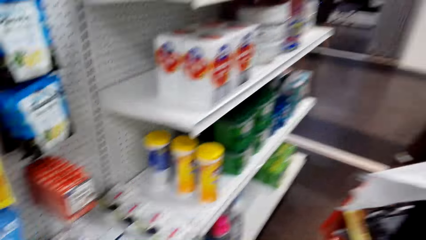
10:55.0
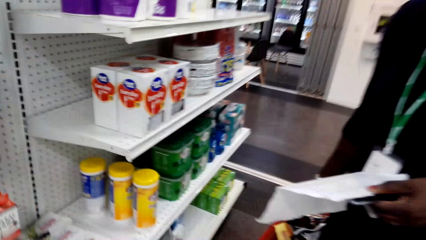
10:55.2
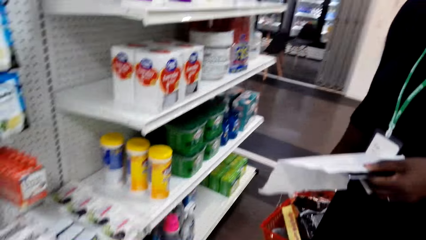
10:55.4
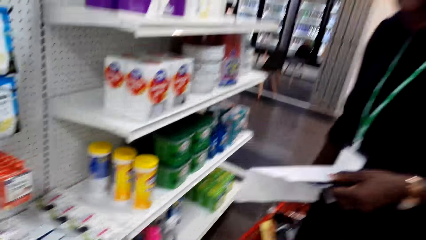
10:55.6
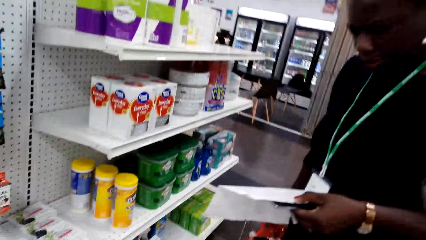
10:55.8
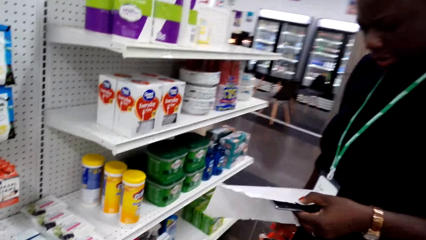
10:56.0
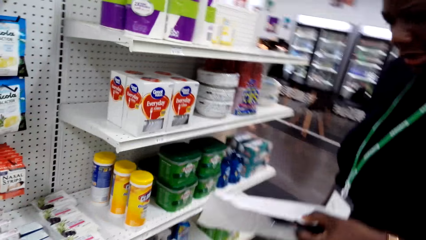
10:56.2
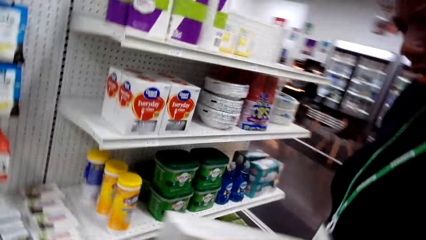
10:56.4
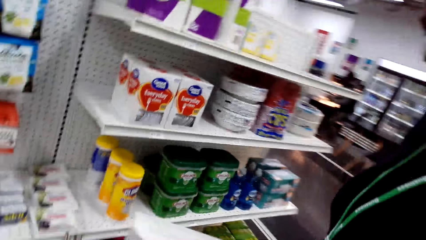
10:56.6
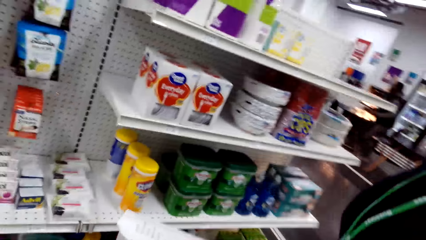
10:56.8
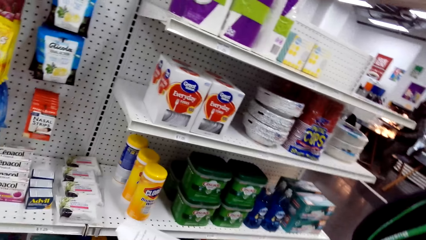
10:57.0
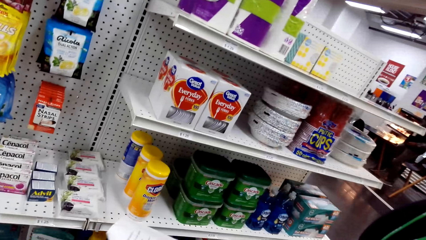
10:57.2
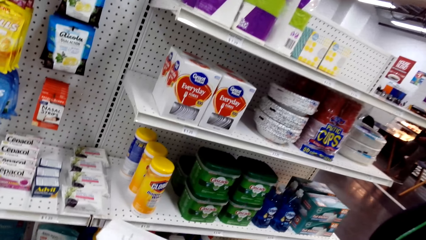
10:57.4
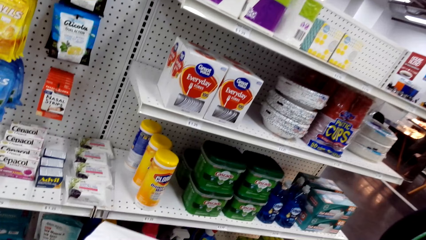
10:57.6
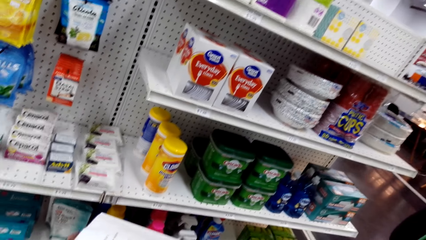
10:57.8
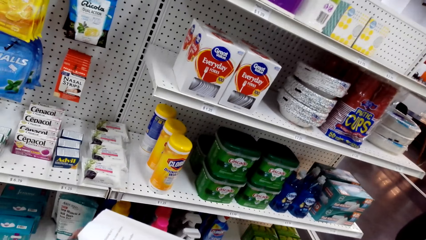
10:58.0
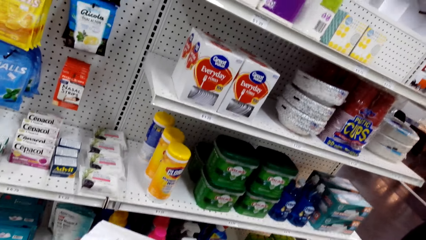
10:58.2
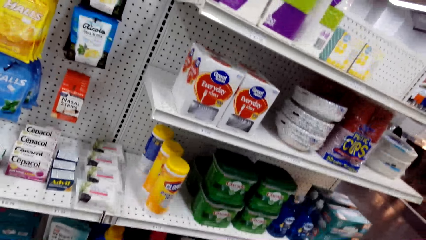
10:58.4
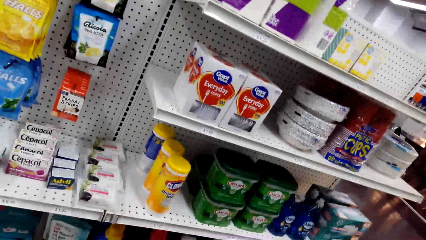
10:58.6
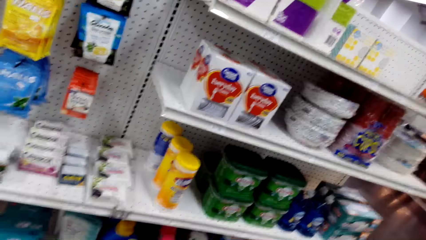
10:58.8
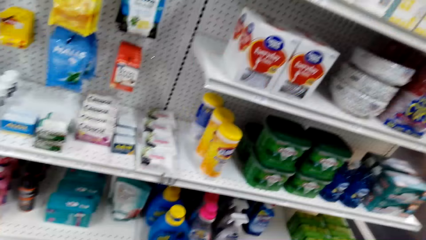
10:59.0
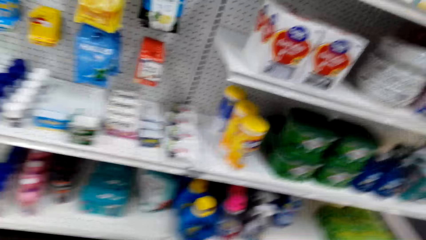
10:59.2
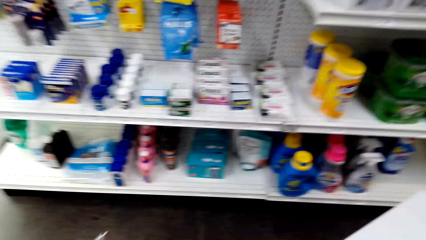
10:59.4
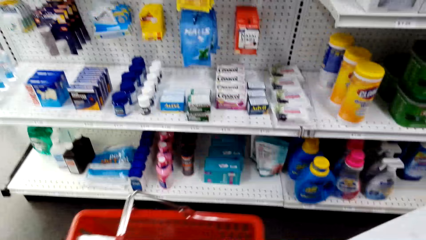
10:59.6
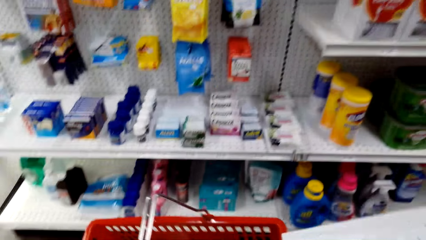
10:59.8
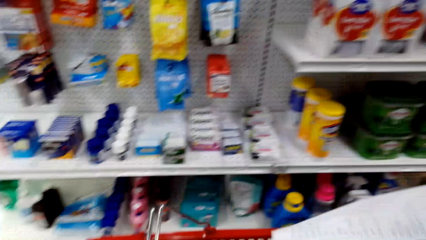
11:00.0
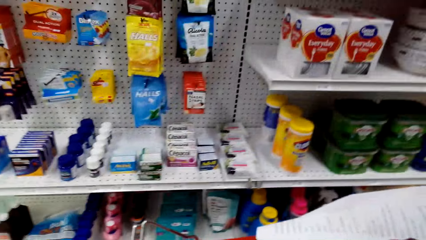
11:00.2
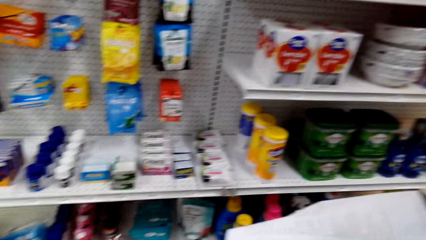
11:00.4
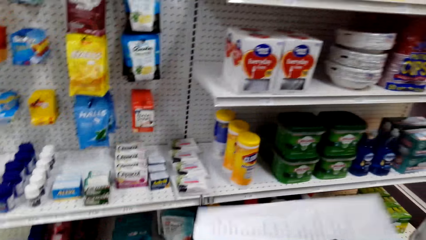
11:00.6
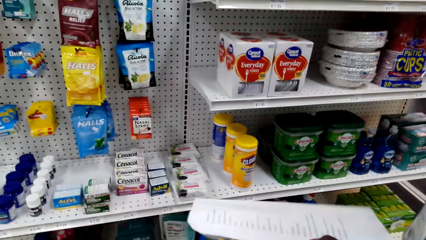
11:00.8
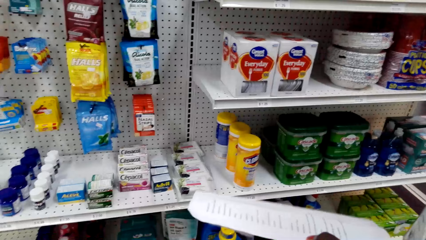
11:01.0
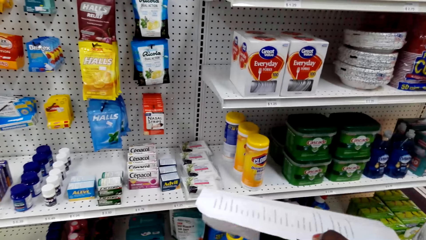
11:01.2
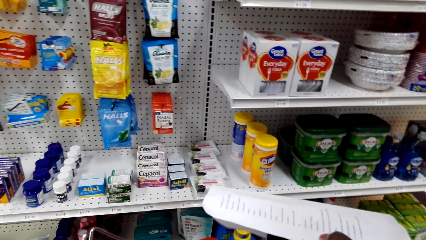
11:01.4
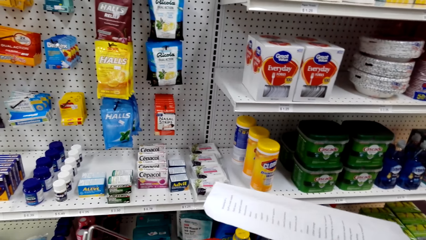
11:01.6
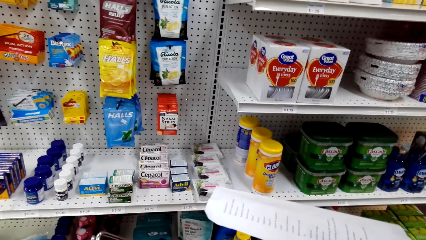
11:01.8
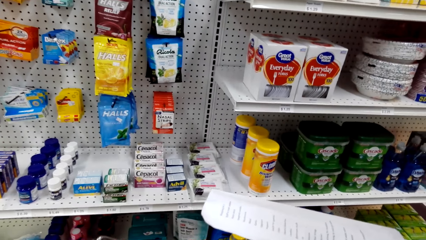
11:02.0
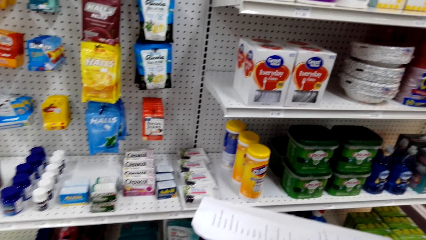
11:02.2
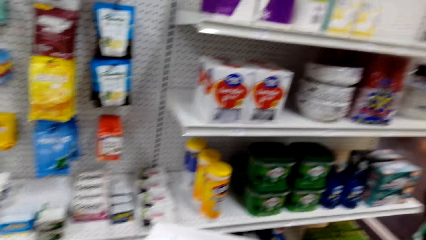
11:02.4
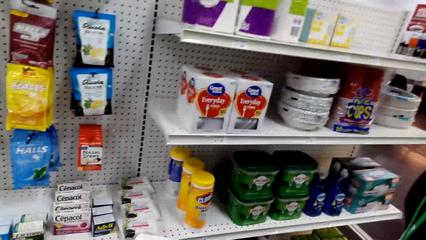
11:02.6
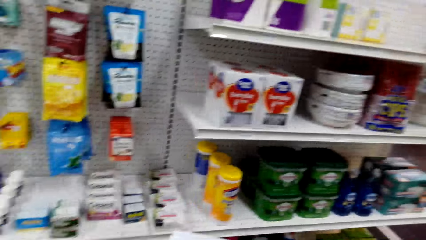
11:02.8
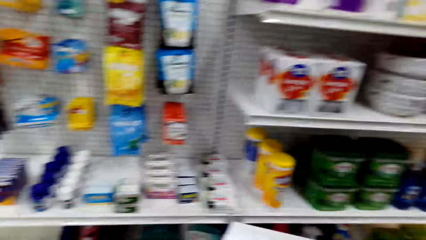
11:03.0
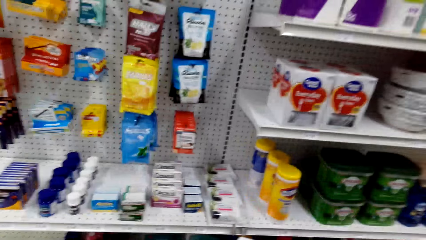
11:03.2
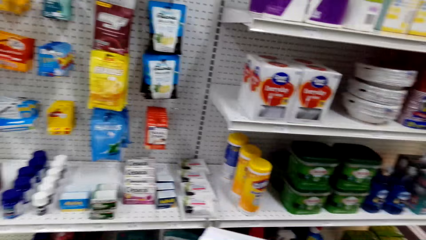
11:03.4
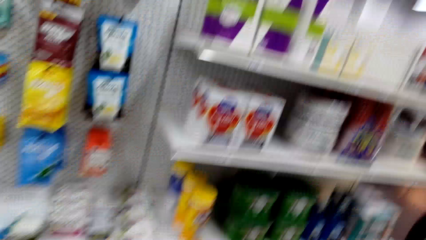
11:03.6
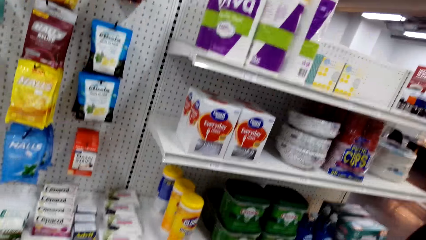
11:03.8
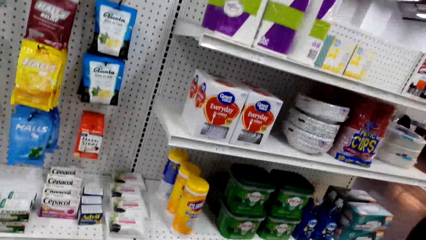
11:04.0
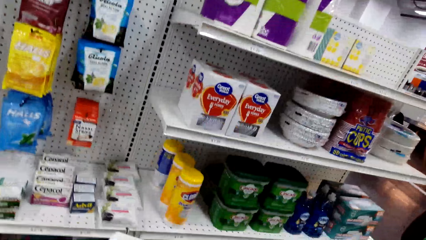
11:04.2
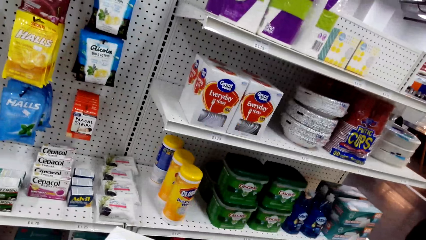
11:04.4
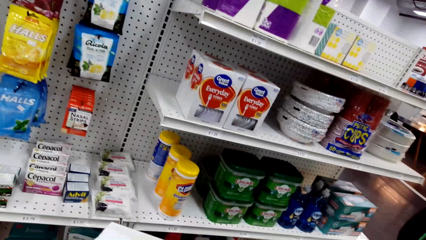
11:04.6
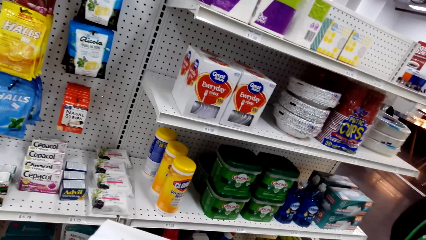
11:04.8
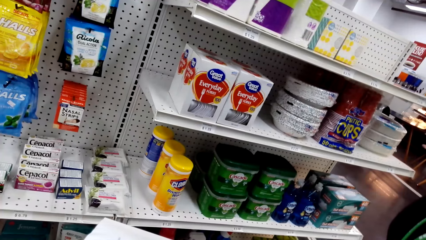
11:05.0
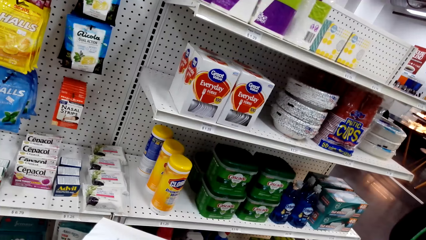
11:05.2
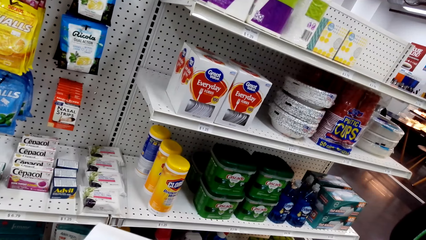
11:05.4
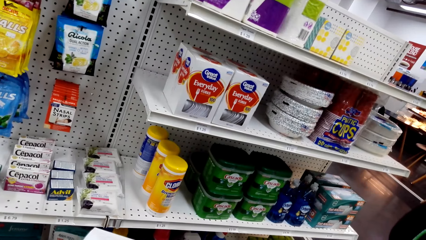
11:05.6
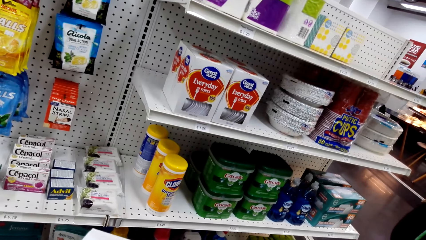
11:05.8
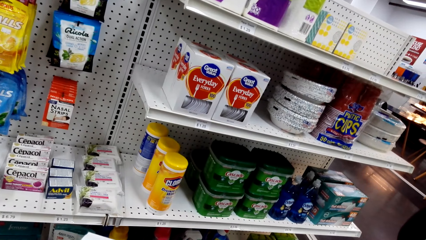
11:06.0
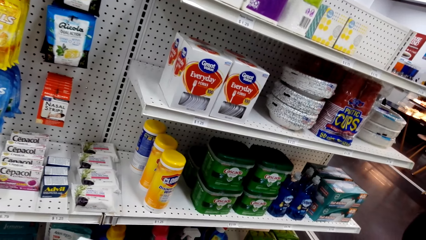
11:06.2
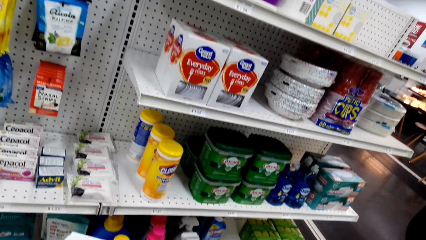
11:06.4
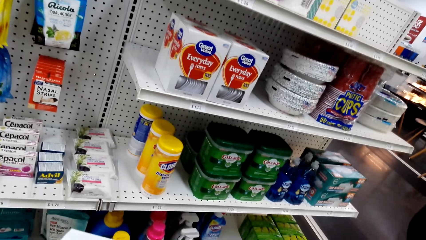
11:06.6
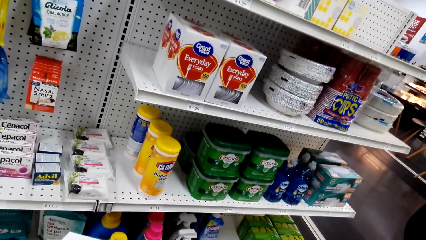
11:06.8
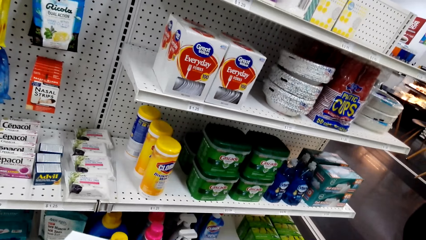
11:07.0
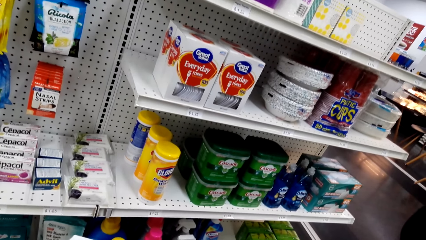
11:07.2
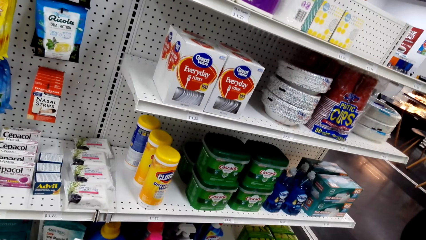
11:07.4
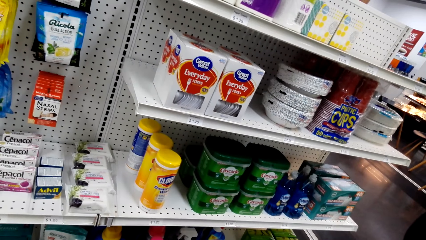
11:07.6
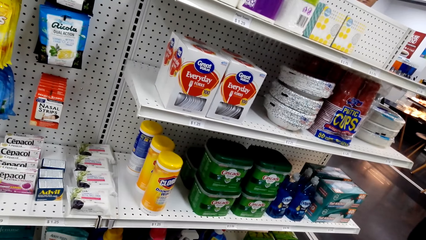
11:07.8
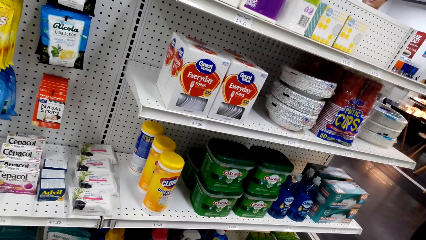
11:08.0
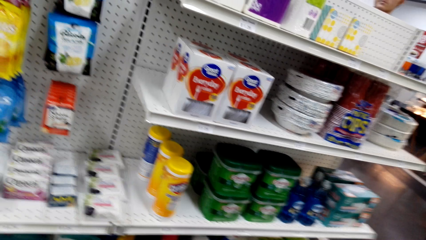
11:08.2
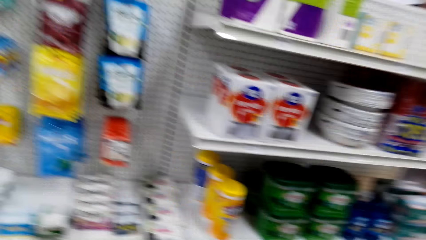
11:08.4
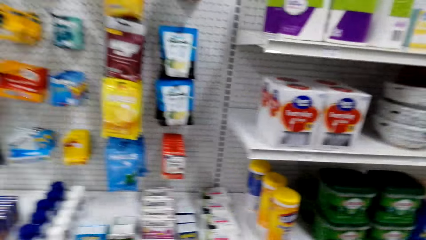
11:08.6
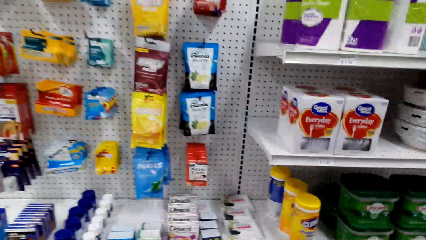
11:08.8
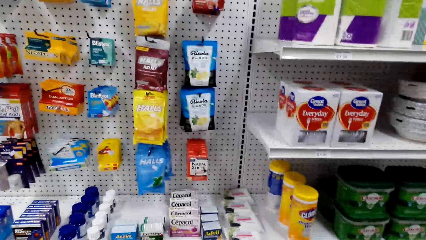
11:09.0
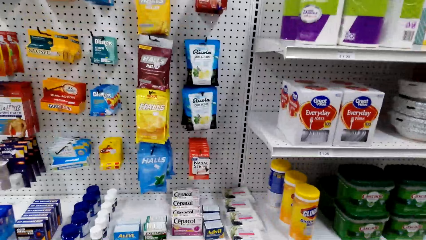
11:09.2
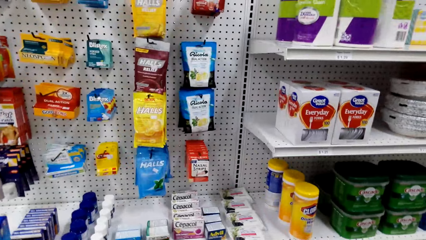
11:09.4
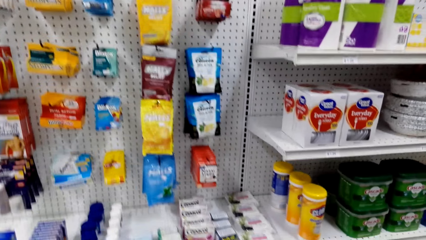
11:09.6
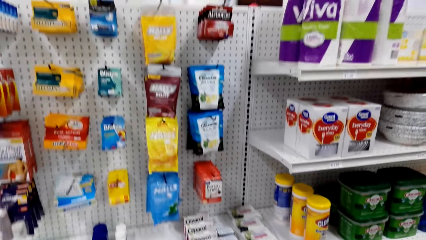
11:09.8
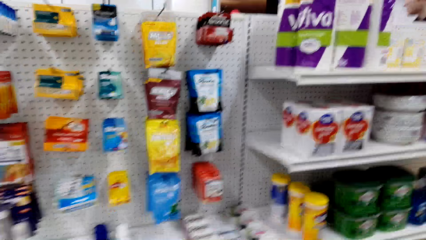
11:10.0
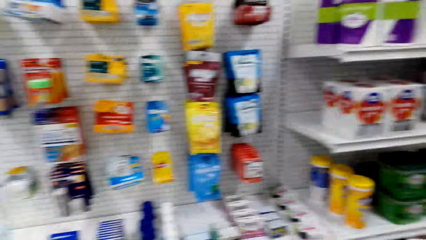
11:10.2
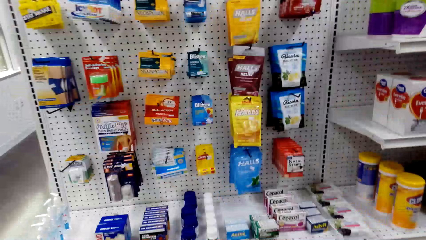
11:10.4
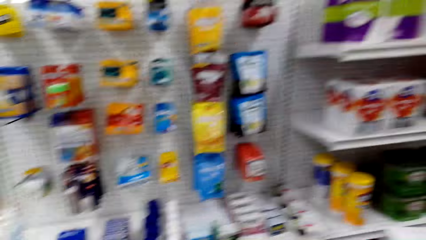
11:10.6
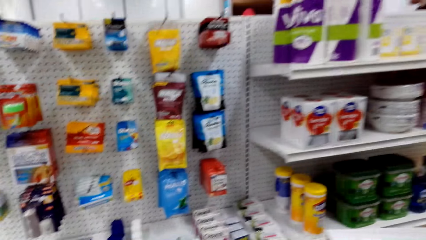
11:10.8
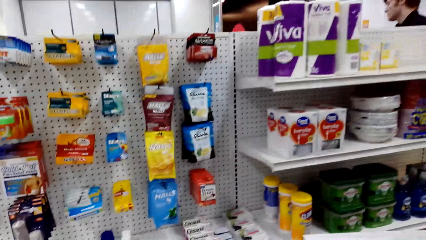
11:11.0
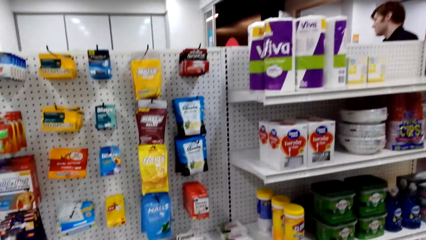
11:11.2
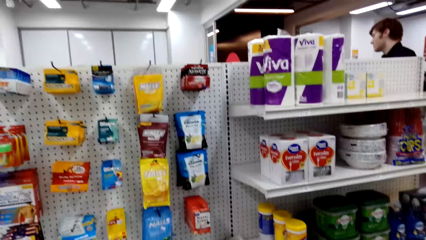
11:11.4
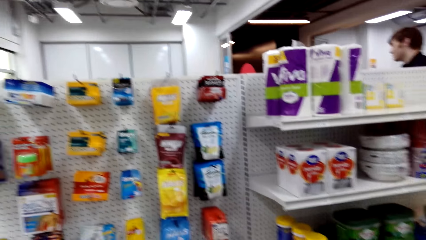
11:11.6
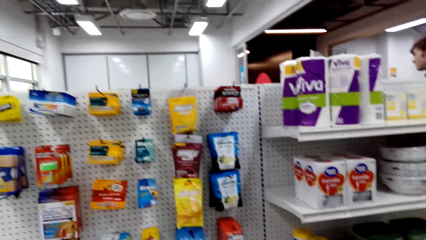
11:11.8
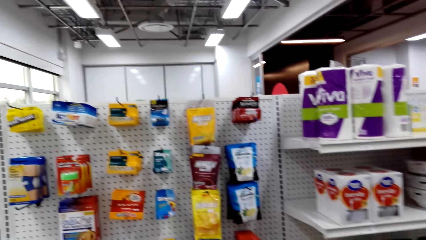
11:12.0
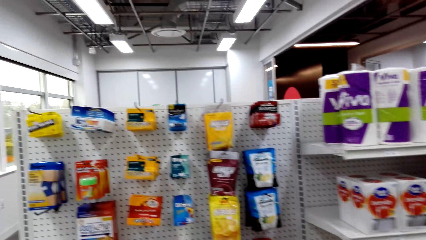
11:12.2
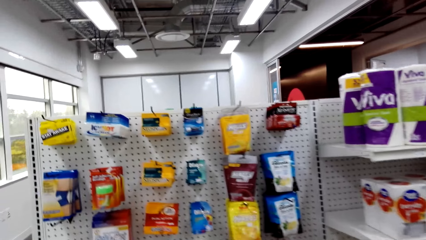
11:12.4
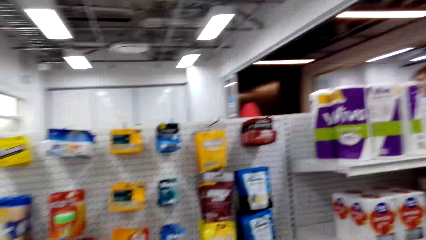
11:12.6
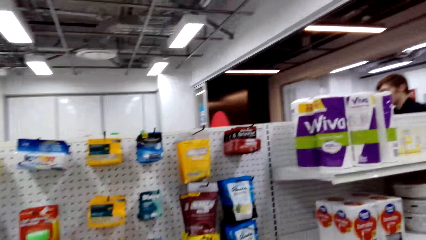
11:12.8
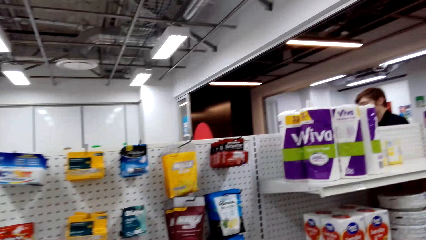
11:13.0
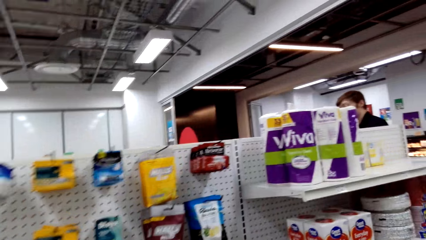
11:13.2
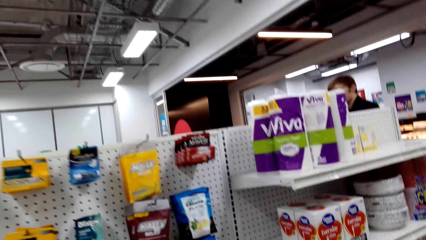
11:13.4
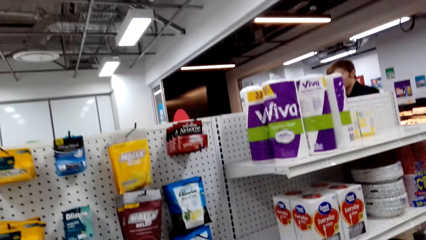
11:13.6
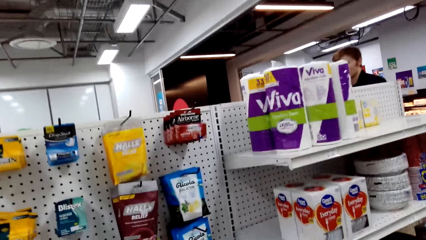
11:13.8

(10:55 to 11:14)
The camera wearer looks at the shopping list. A woman shows a list of something to the camera wearer. The camera wearer lifts the shopping basket. The woman reads the shopping list.
